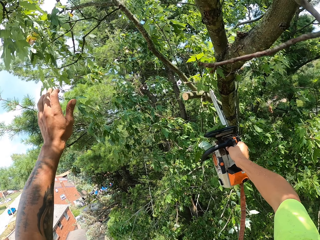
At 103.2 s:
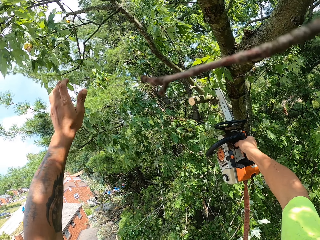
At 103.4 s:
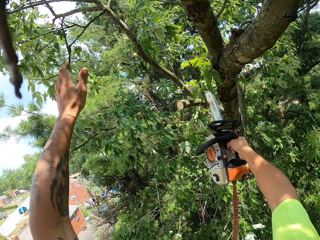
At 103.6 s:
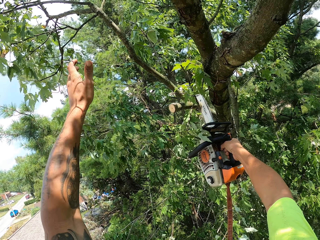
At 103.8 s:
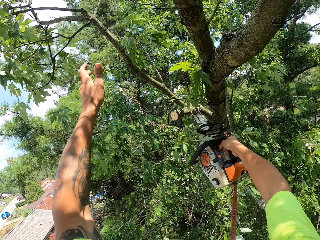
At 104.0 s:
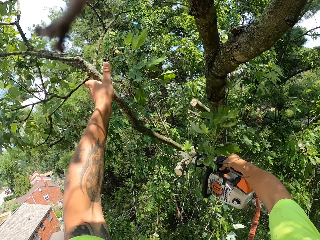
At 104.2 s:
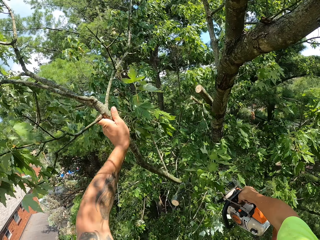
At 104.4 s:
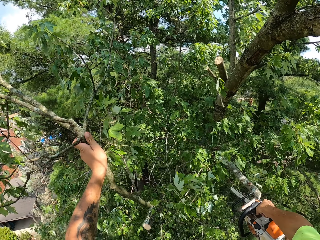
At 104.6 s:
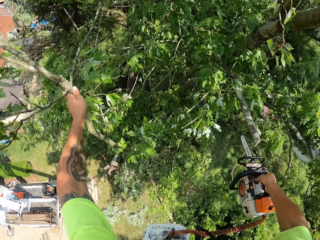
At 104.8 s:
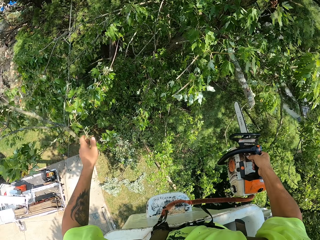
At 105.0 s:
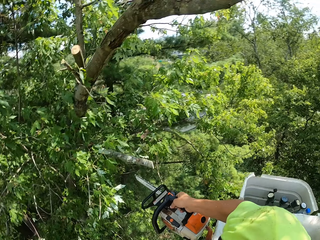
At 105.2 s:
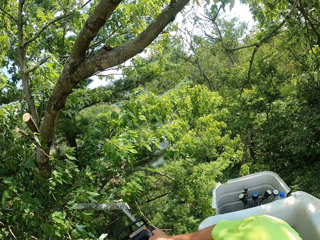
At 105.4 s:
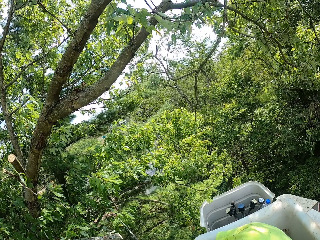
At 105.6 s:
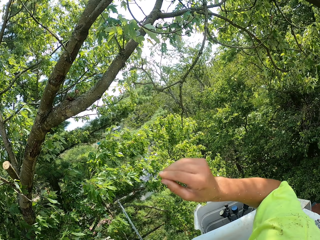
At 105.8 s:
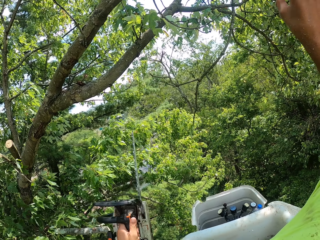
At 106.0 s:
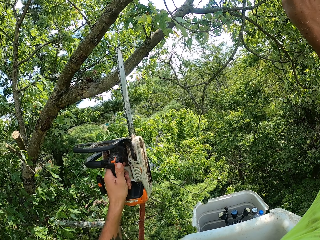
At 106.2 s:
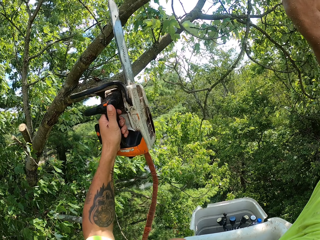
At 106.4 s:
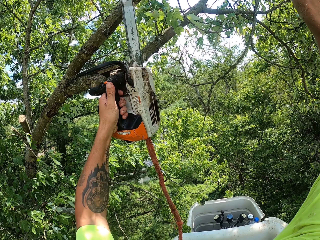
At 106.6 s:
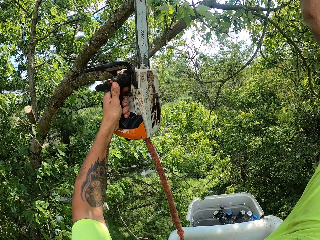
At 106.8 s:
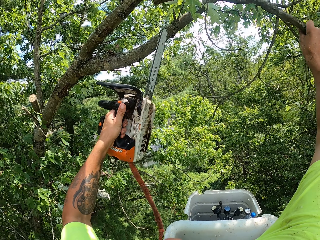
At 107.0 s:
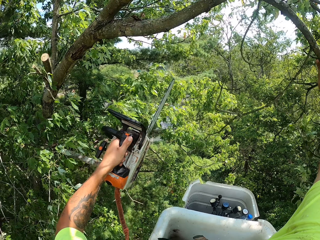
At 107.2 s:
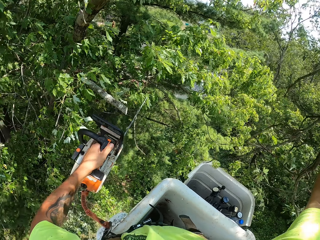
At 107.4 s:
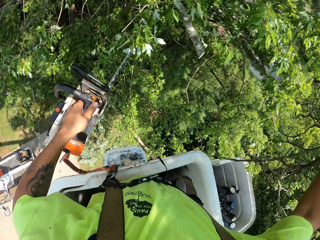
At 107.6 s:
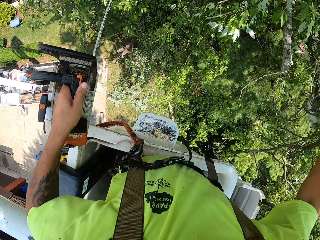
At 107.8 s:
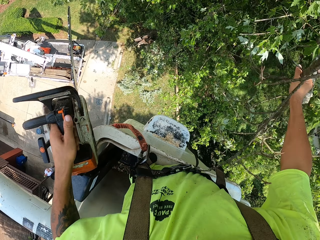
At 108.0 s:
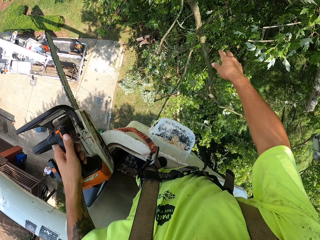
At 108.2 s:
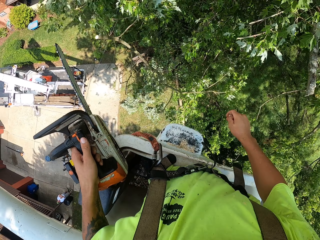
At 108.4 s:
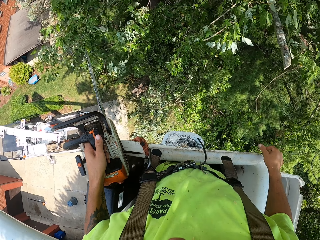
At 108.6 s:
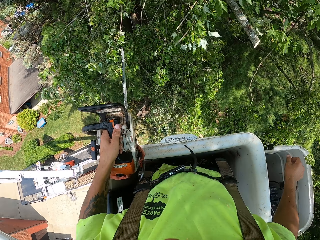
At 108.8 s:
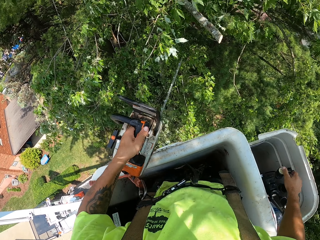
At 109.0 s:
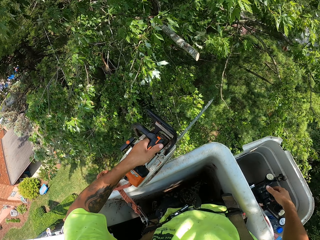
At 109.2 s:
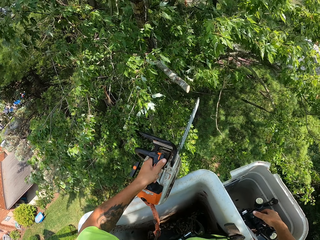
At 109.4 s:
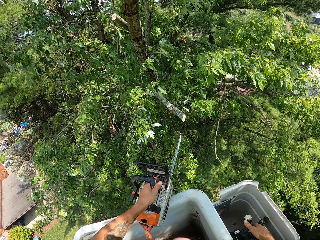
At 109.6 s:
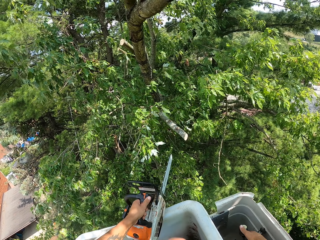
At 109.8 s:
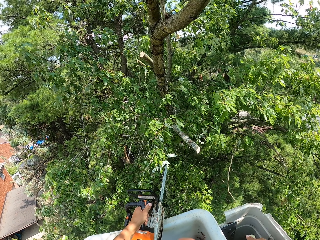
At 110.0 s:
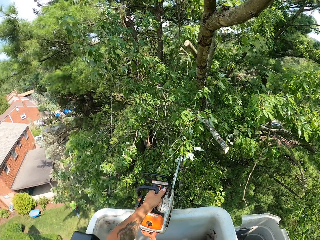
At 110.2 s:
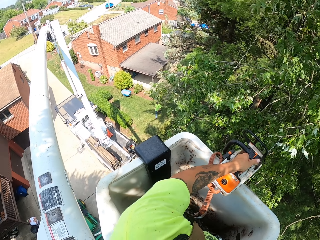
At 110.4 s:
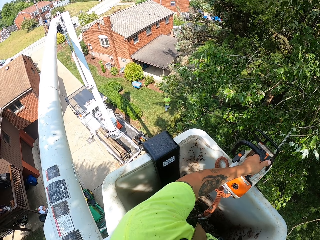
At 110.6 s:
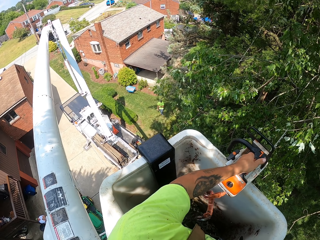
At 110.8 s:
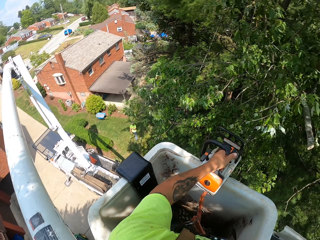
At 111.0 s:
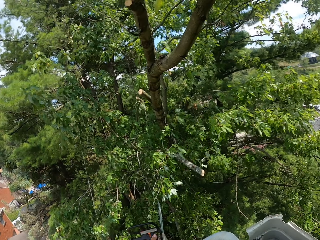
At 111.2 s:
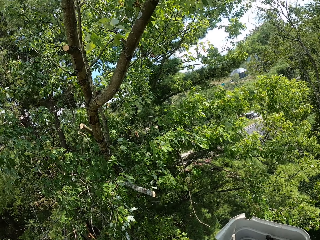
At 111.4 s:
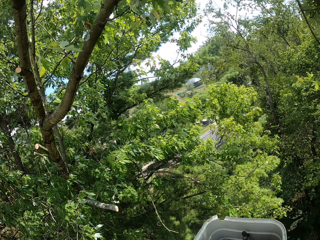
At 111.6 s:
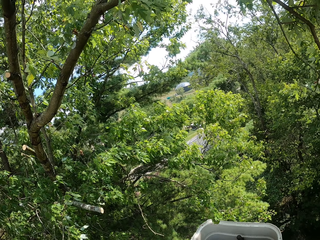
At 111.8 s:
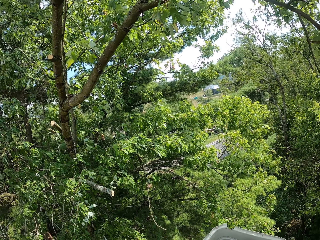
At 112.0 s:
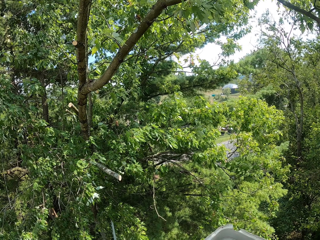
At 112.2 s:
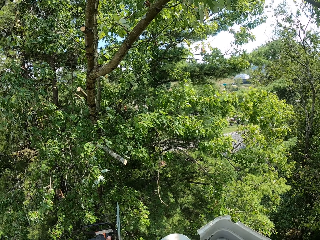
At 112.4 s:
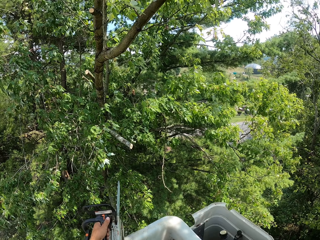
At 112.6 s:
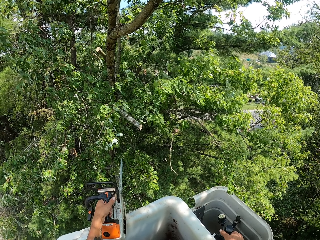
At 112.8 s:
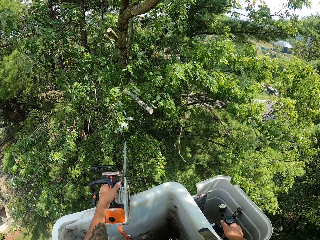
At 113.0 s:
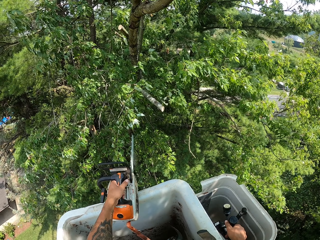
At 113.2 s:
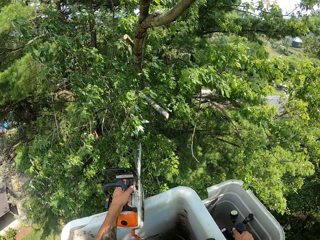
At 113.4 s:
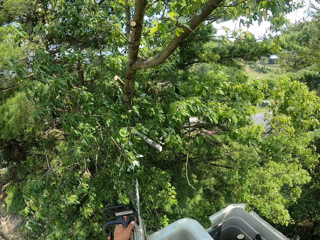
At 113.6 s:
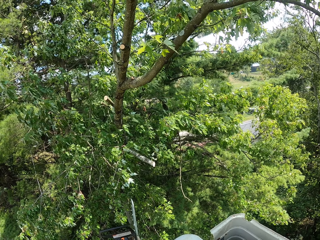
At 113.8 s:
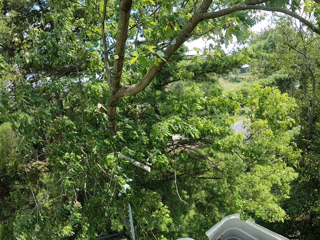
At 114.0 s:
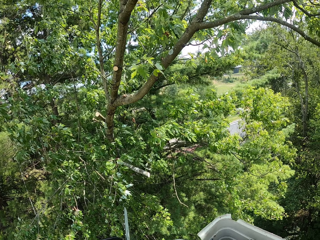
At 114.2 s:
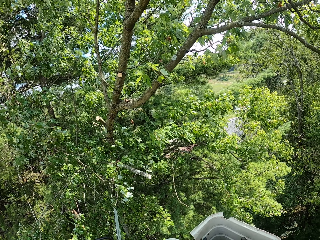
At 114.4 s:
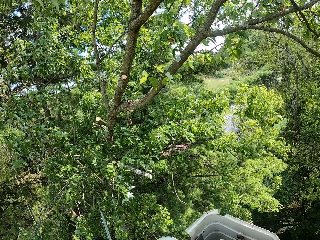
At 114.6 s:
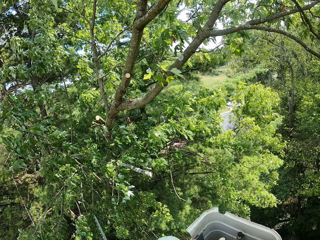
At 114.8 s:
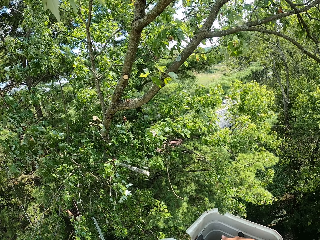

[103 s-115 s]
The camera wearer cuts the tree branch with a power saw. He picks up the tree branch and drops the tree branch. He touches the tree branch. He cuts the tree branch with the power saw. He drops the tree branch. He operates the boom lift with his right hand.

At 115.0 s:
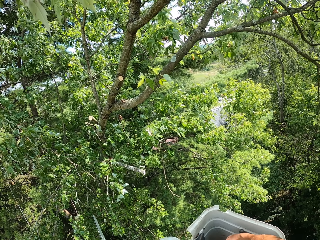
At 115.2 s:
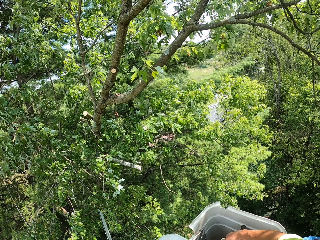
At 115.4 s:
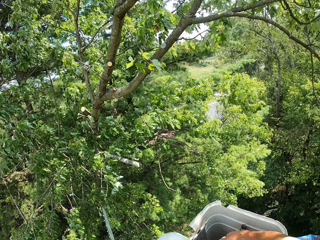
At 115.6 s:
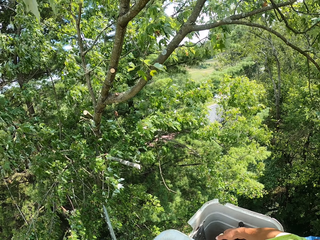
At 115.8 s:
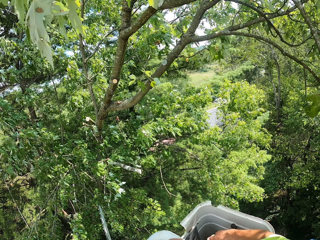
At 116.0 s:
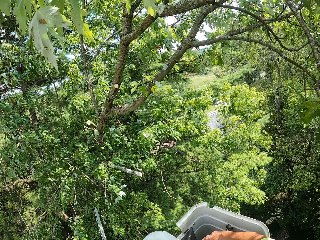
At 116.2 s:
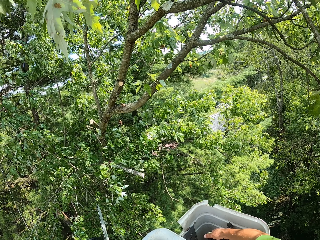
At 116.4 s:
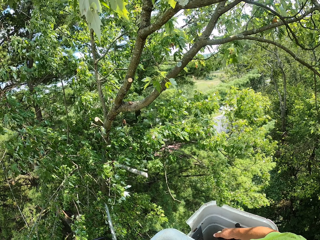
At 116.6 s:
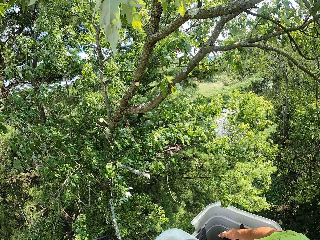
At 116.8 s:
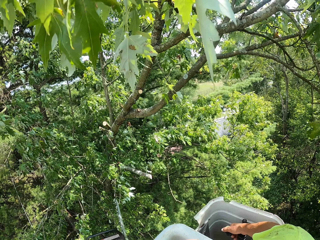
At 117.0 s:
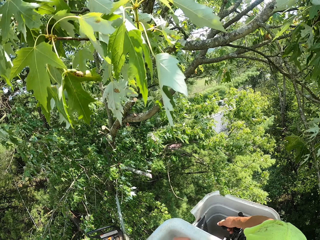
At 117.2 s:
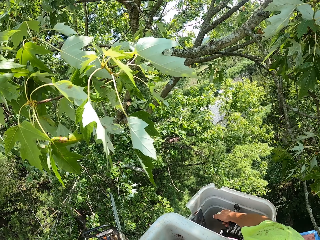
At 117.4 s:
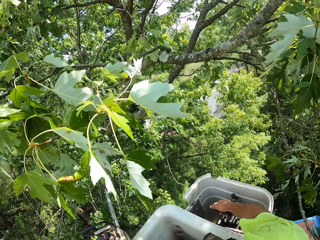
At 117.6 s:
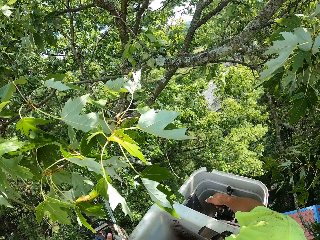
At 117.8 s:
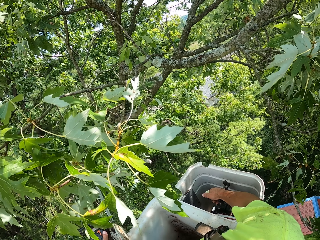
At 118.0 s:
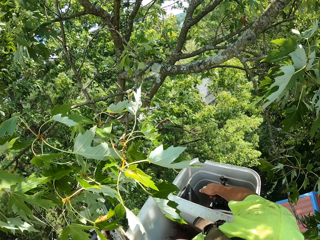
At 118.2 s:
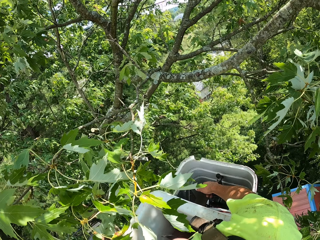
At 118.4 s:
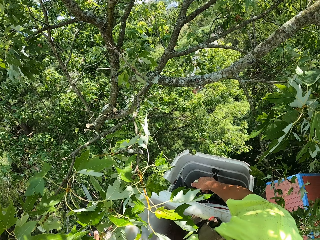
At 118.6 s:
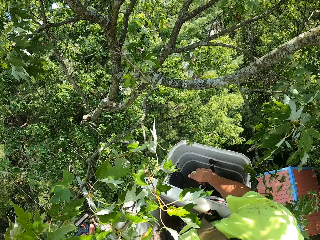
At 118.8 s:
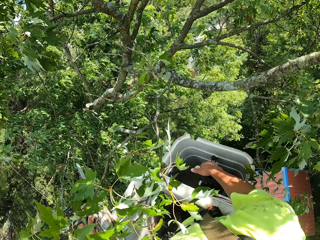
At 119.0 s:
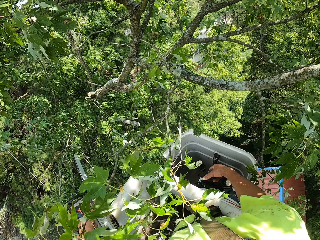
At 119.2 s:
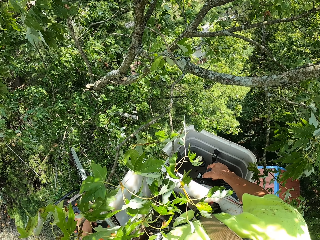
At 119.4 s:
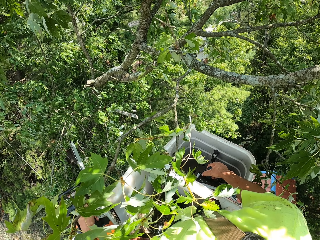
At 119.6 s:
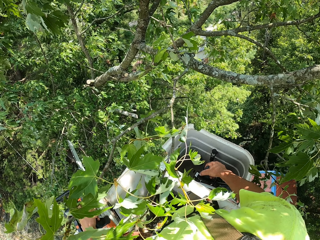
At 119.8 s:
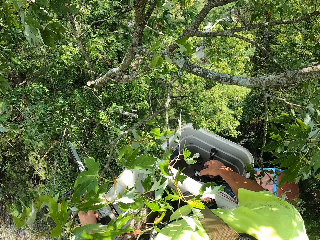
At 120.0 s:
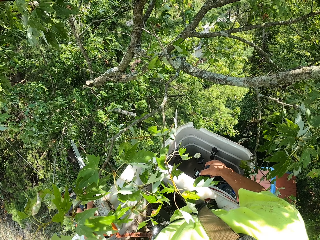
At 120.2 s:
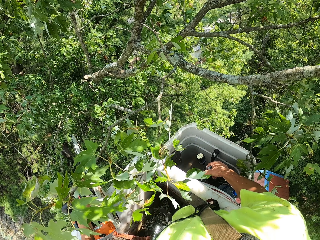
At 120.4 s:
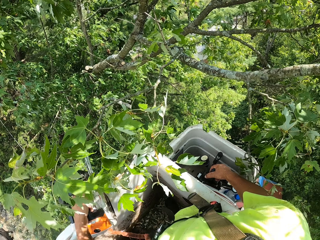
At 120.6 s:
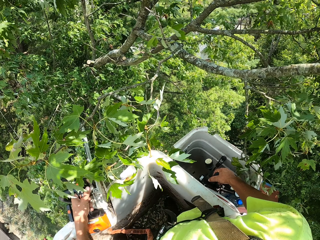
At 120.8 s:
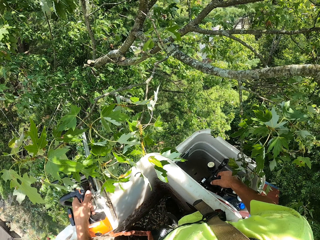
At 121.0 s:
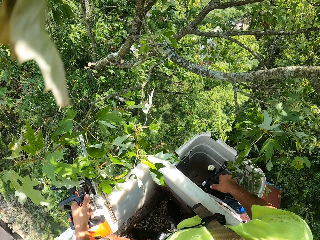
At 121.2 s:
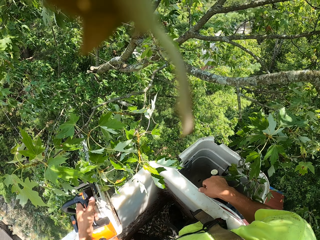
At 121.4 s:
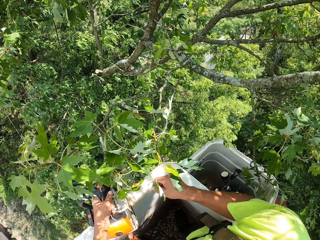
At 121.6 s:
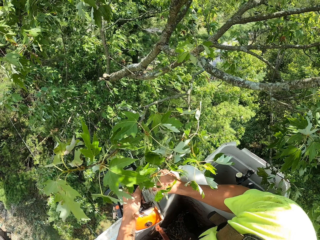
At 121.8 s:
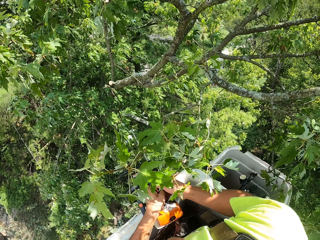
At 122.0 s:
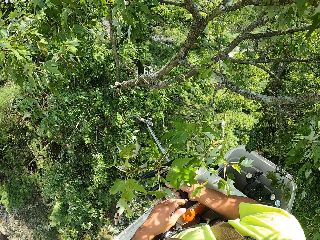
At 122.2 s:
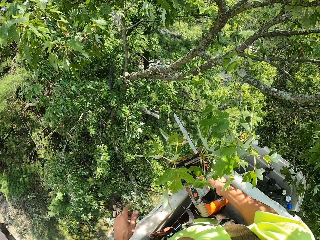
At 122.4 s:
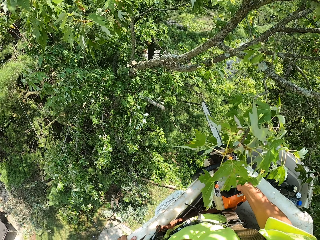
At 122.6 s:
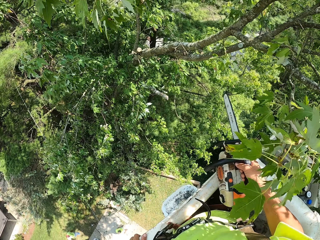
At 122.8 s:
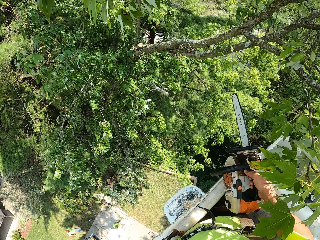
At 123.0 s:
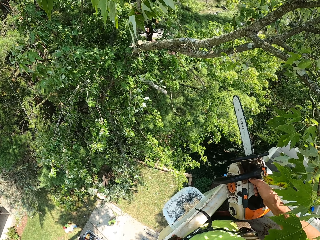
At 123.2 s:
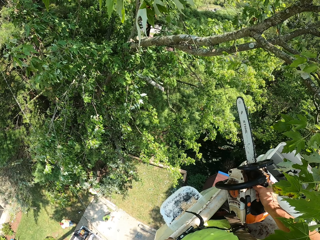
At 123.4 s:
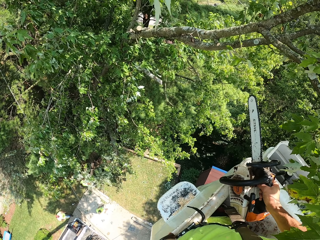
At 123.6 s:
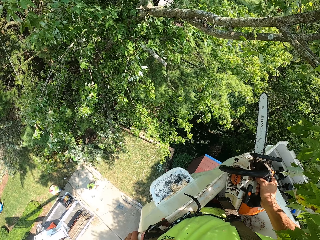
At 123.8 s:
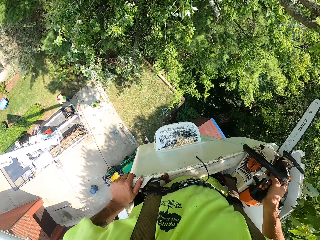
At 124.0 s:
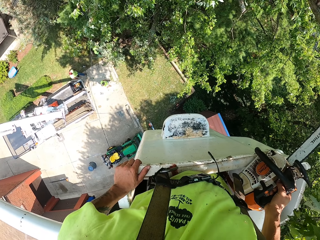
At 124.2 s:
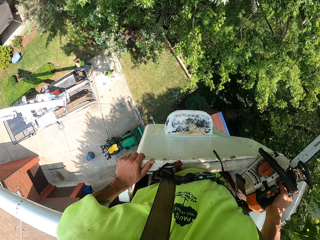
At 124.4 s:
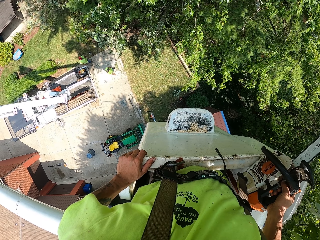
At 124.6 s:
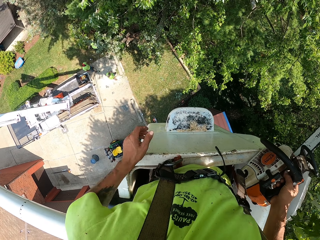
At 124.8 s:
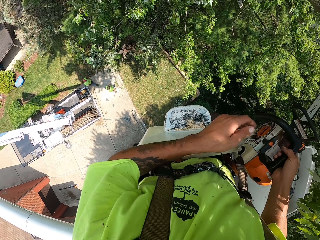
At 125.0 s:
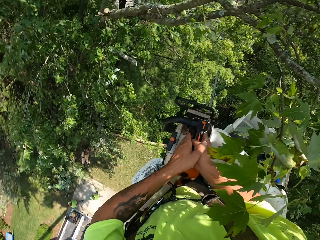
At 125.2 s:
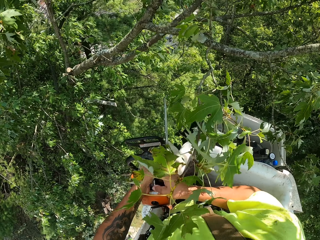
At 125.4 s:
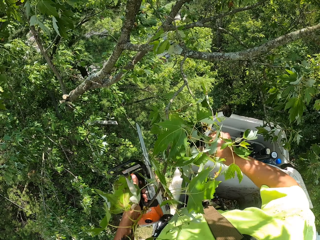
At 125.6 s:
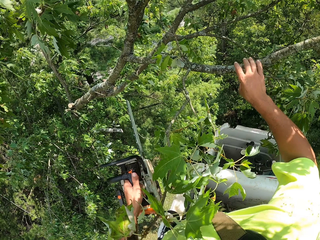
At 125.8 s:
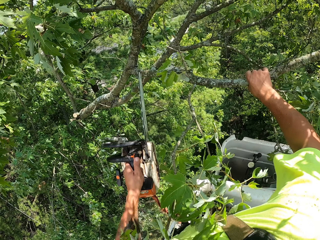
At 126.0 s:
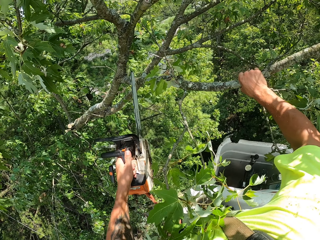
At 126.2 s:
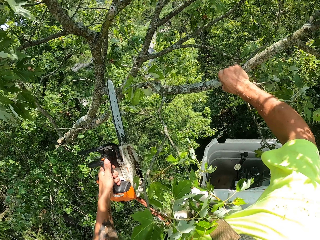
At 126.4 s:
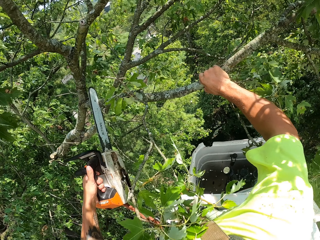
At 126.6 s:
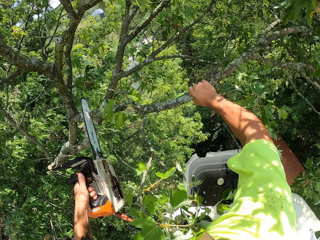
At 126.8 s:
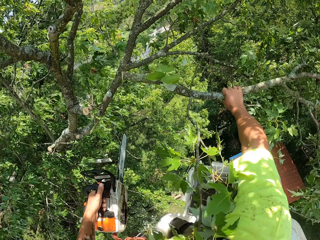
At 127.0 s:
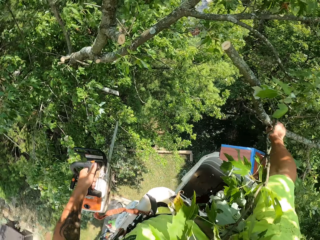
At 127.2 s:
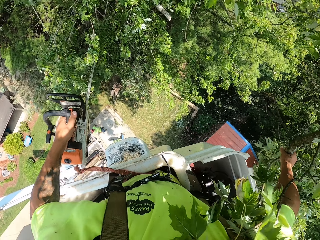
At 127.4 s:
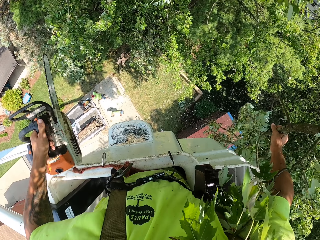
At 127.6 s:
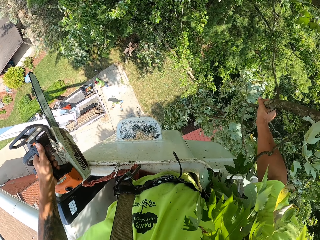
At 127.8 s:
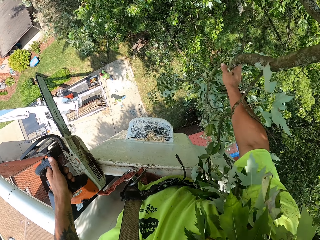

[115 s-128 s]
The camera wearer adjusts something. He touches a tree branch. He holds the branch of the tree with his right hand. He cuts the branch of the tree with the chainsaw in his left hand.
